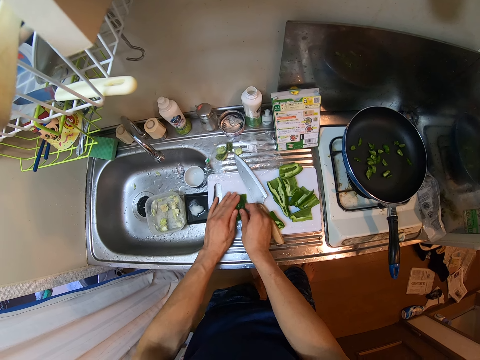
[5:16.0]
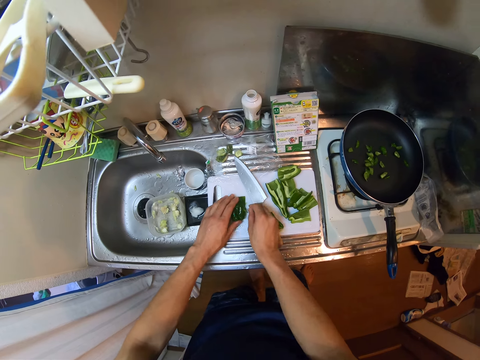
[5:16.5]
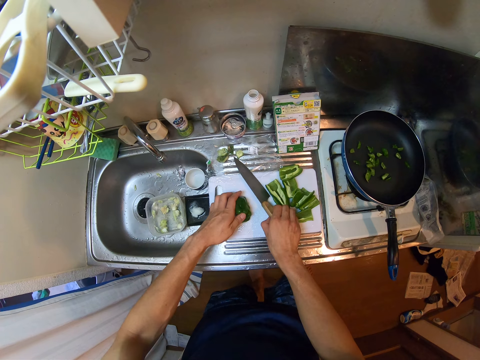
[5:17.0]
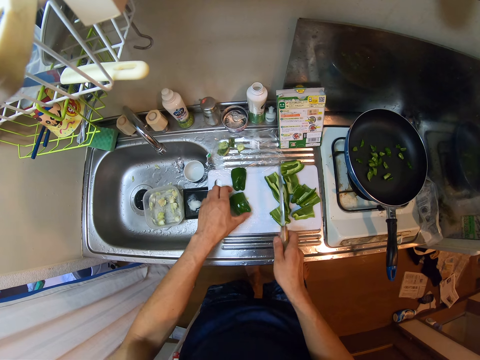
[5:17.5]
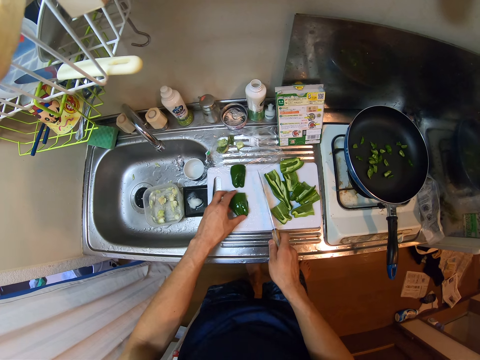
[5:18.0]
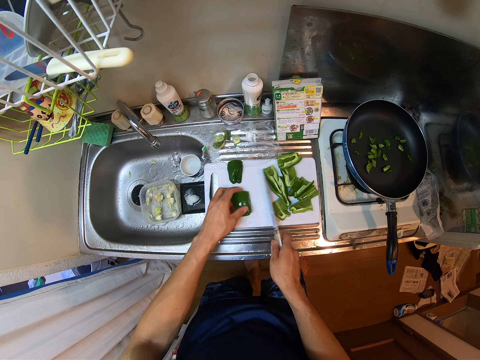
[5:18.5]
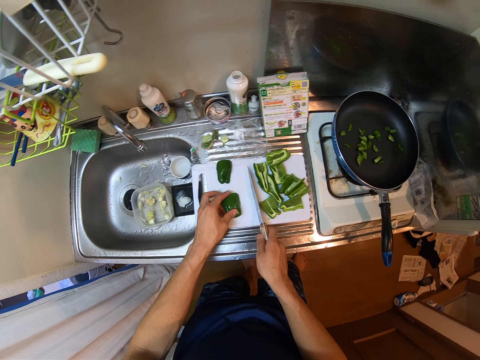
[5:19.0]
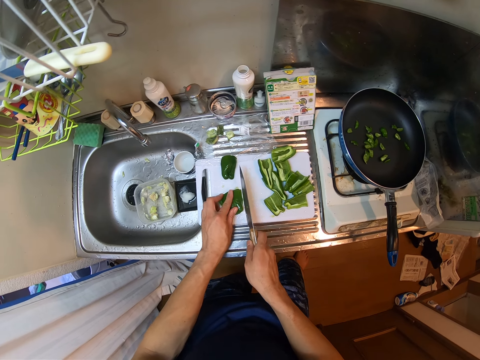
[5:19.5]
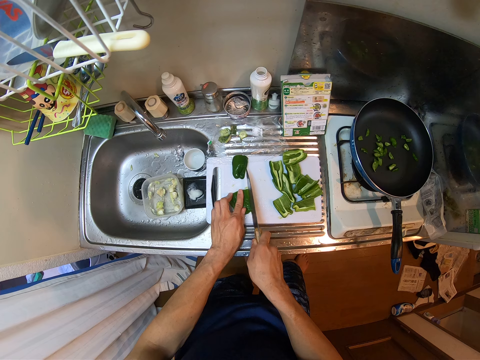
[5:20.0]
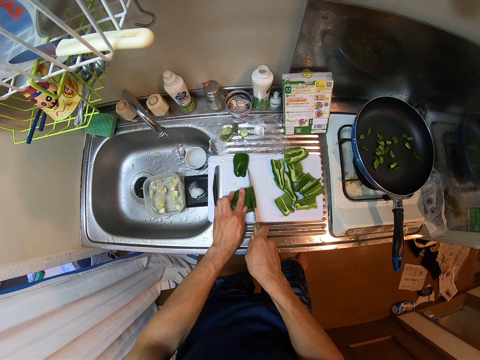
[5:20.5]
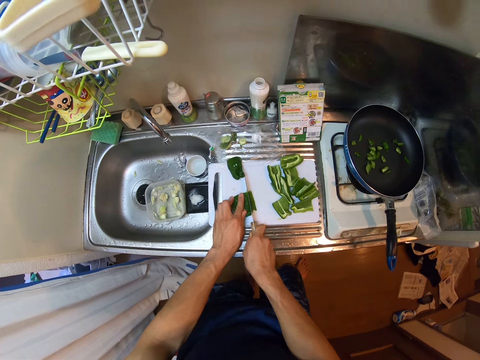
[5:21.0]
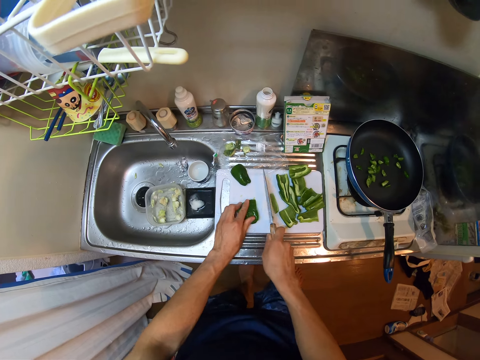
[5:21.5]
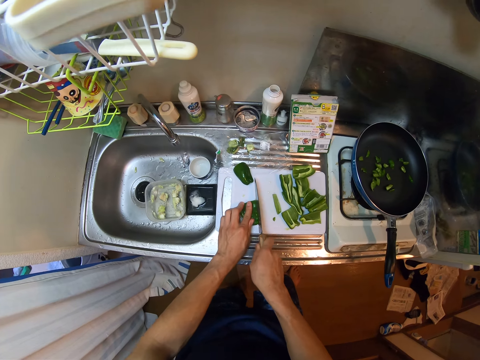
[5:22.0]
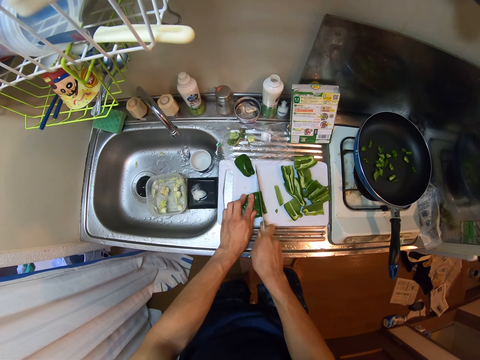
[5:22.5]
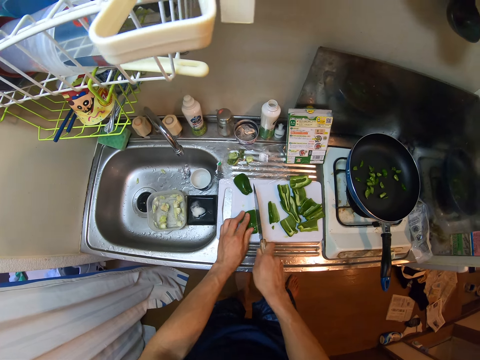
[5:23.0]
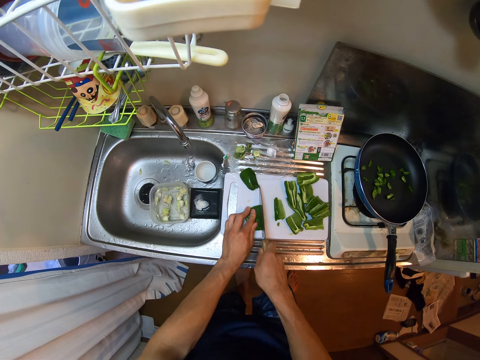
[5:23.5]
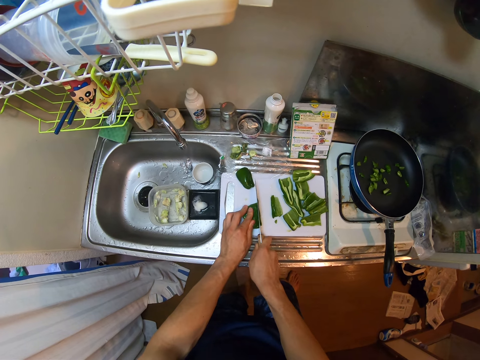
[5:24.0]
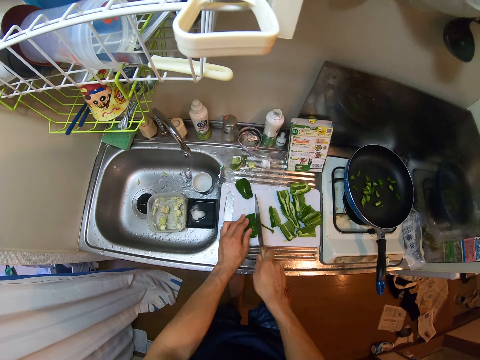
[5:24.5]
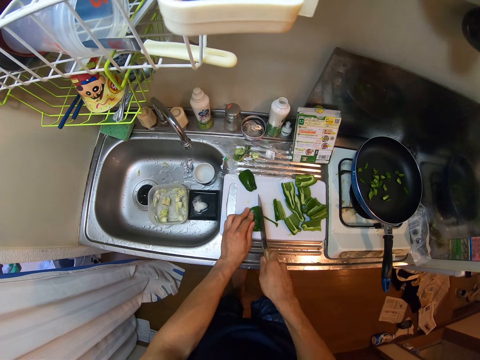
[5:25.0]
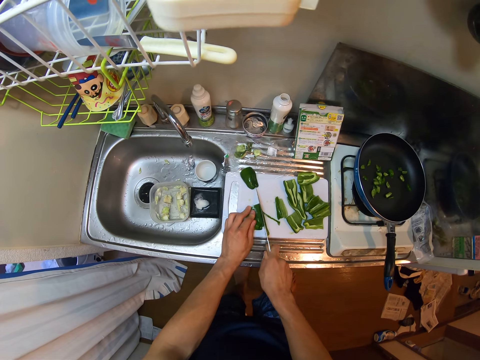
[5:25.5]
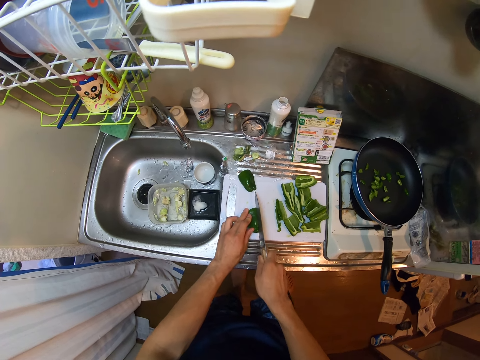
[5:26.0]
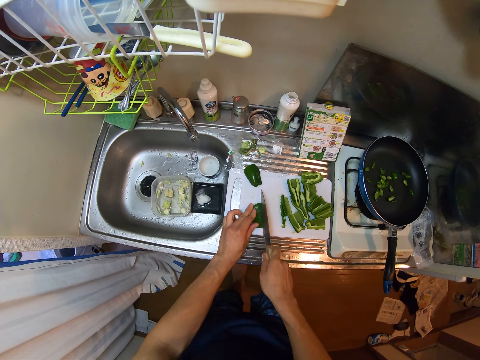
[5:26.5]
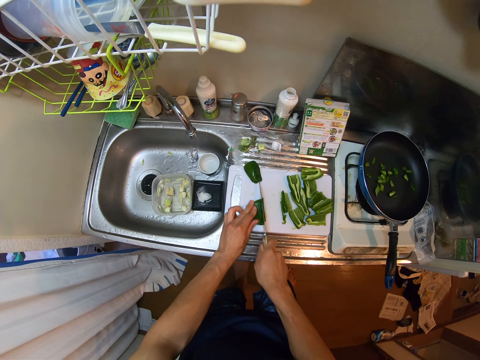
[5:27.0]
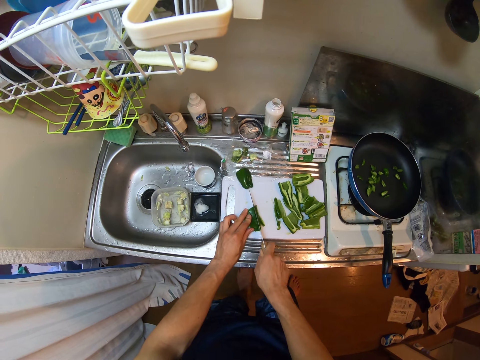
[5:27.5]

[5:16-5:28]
The camera wearer picks up the knife from the chopping board. They move the bell pepper on the chopping board. They stare at the bell pepper on the chopping board. They cut the bell pepper into small pieces with the knife.

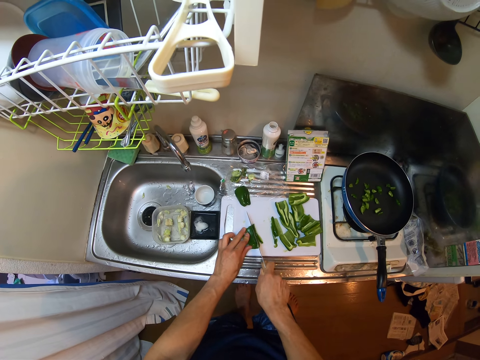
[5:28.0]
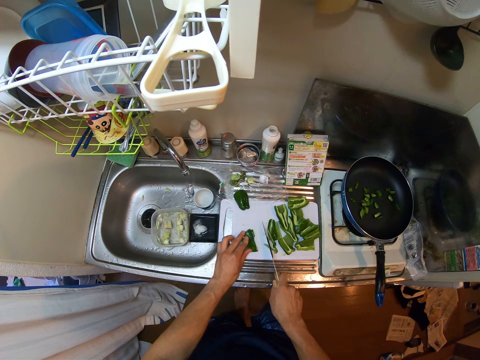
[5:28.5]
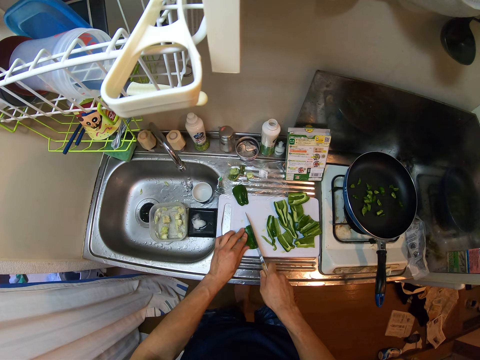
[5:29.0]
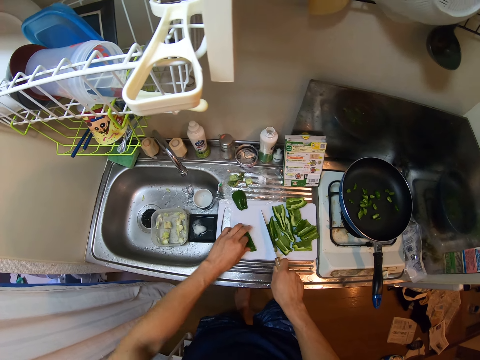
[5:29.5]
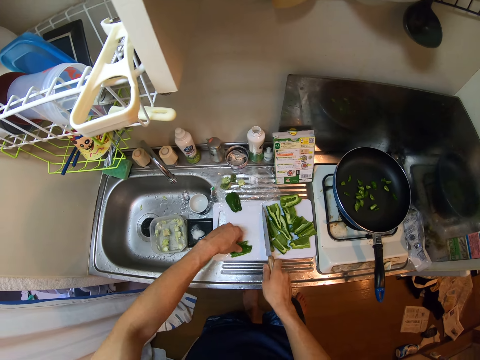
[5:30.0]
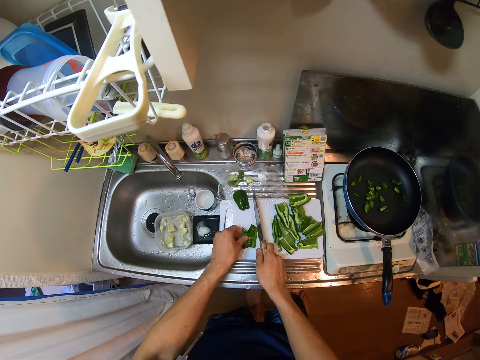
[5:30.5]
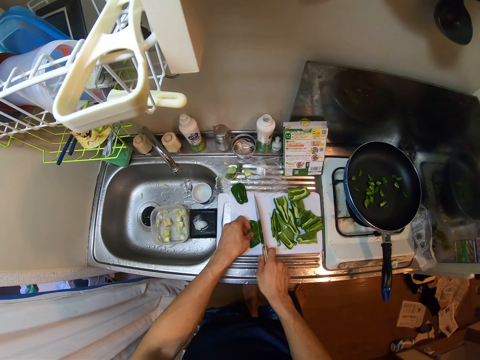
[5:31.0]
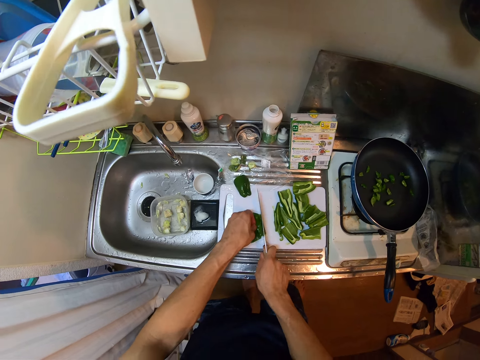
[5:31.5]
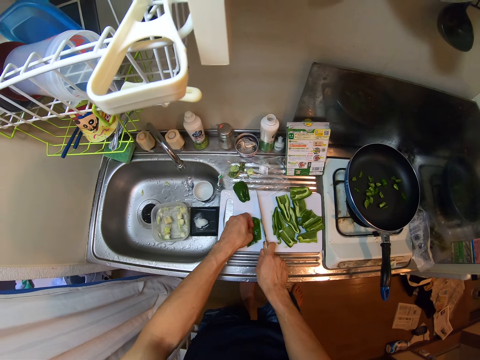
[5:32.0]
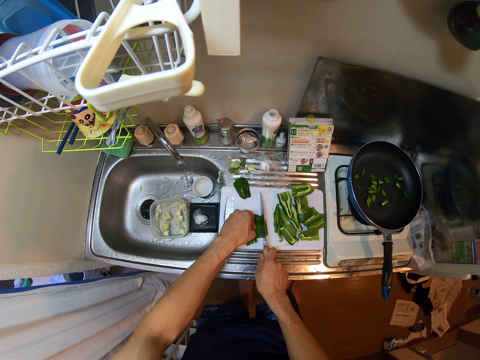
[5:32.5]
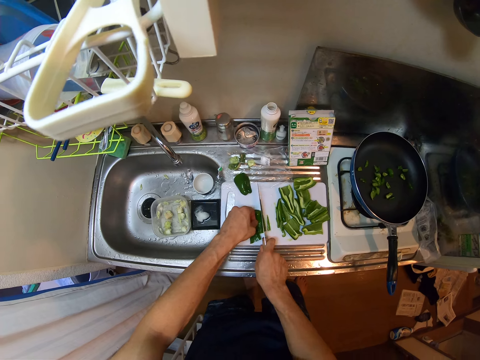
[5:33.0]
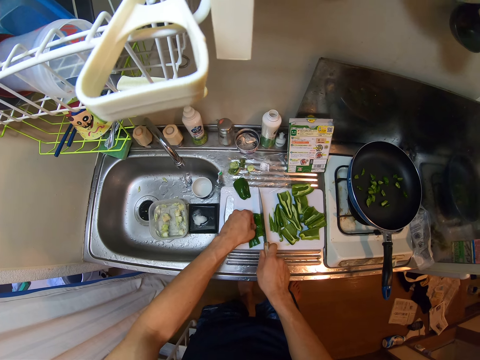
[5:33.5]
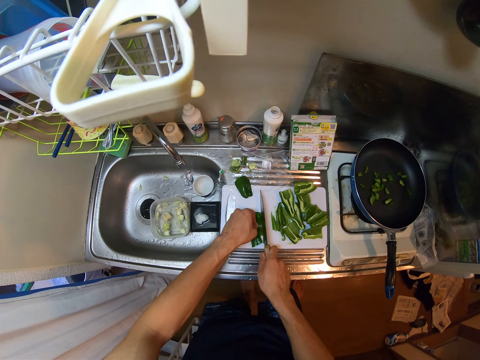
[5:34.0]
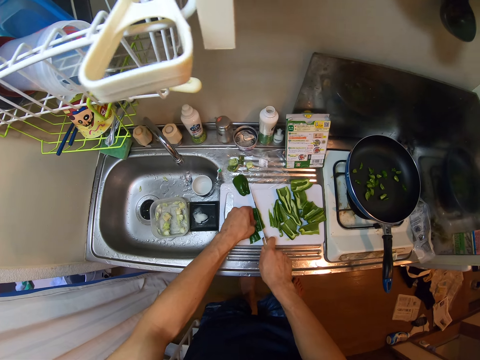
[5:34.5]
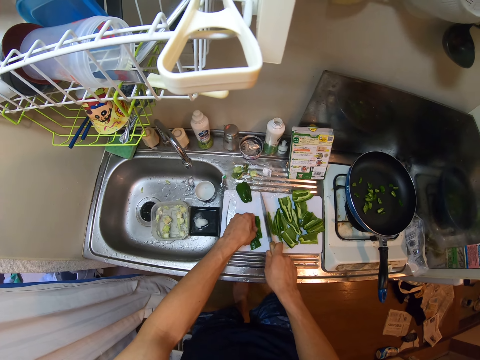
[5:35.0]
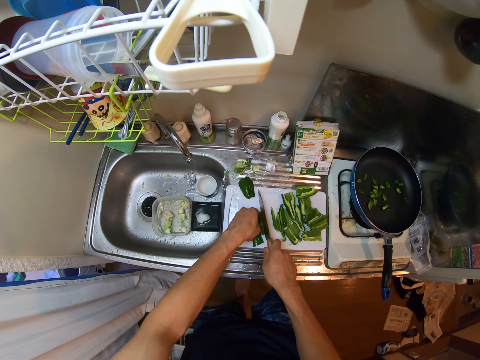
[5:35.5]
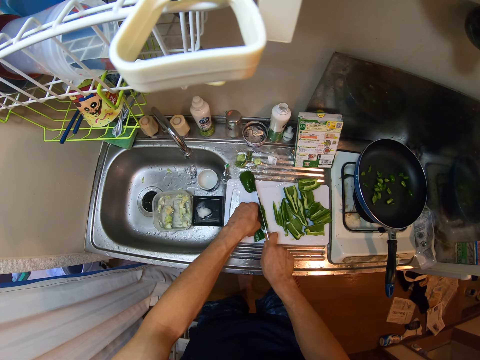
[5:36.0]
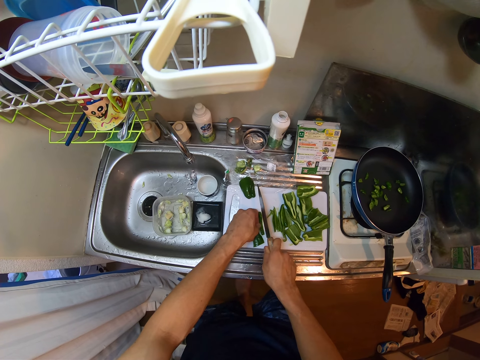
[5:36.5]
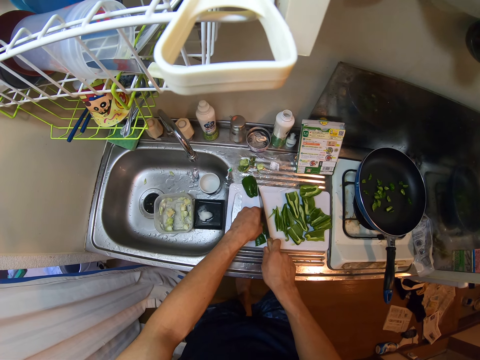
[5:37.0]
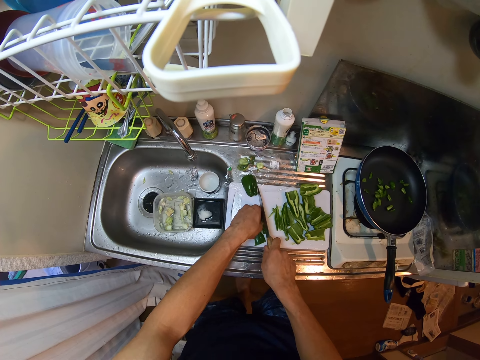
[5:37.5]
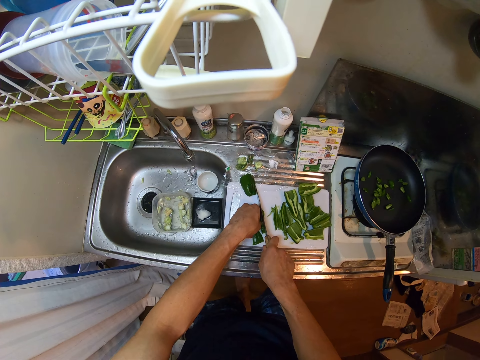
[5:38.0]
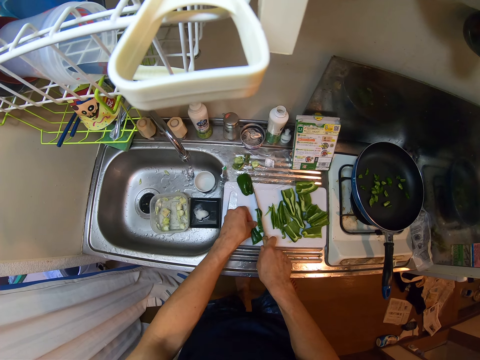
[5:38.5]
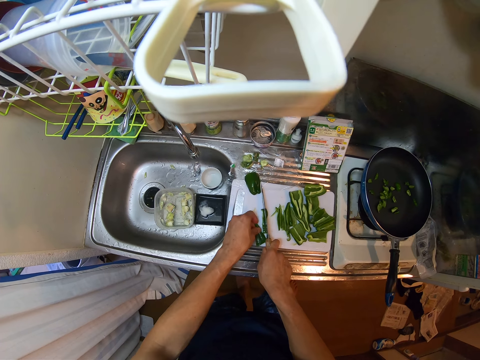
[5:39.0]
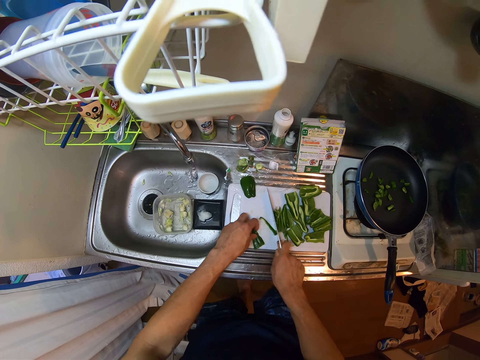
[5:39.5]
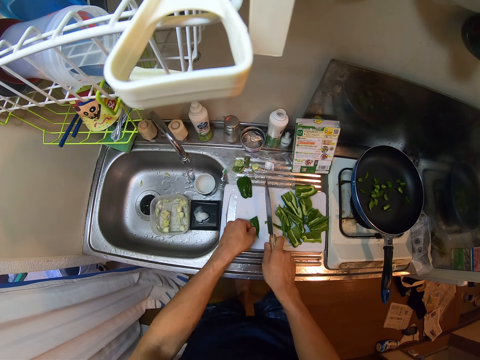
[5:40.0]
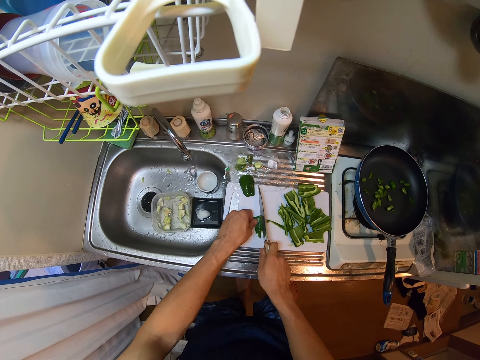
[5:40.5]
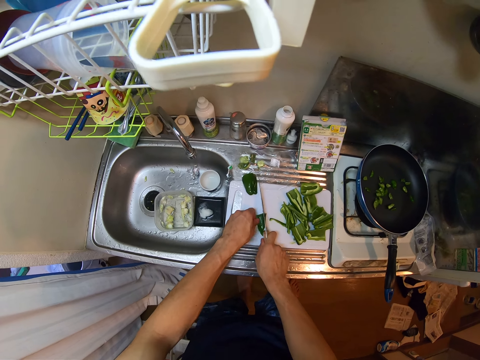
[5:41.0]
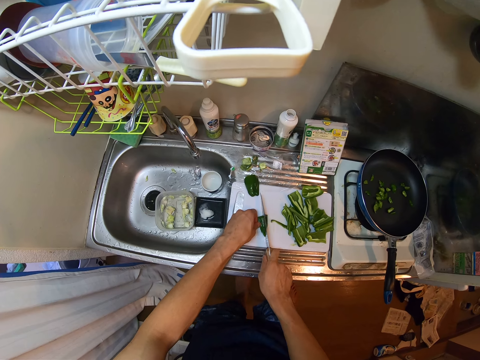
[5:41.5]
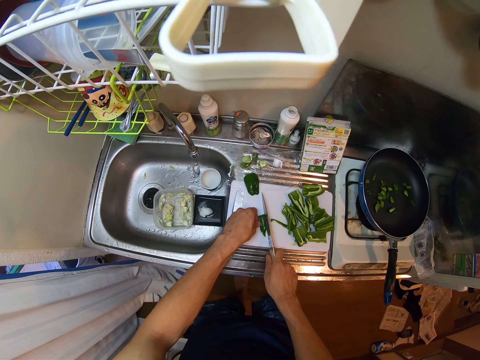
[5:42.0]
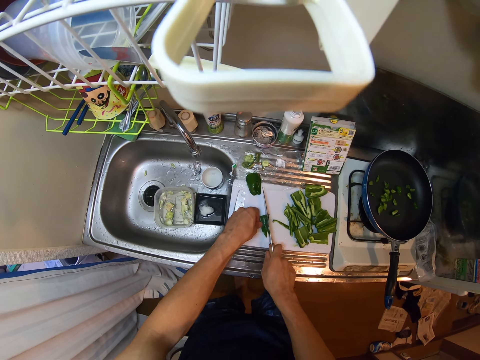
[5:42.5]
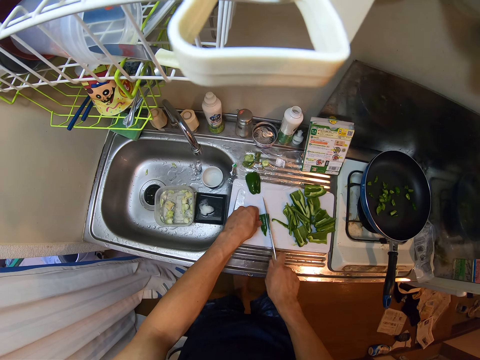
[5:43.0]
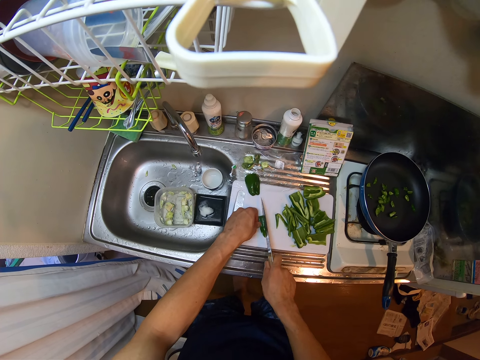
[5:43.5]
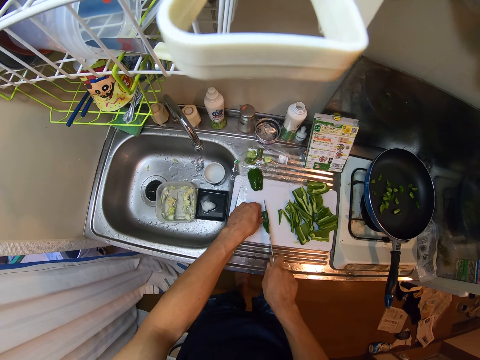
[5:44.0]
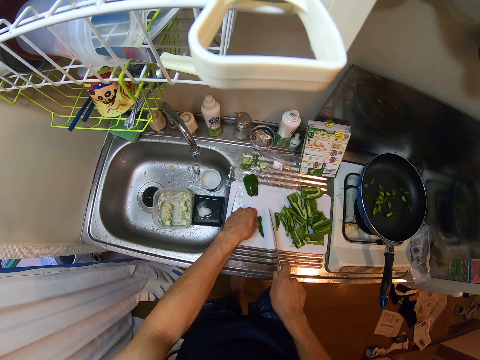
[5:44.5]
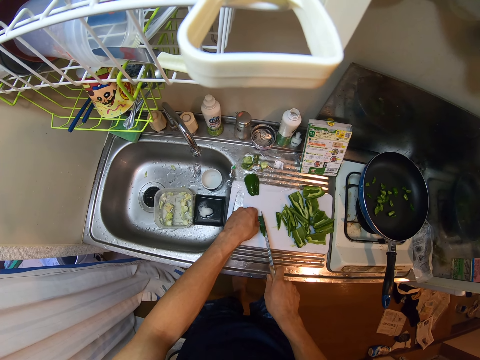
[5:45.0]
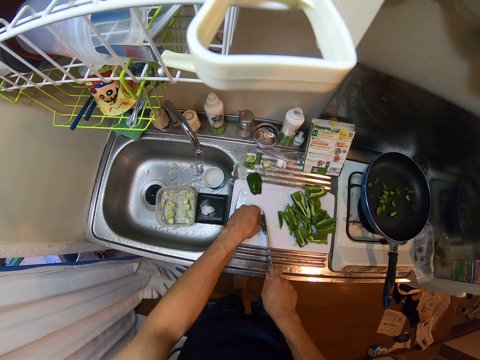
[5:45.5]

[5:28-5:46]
The camera wearer rotates the bell pepper on the chopping board. They cut the bell pepper into small pieces.
